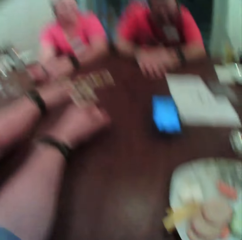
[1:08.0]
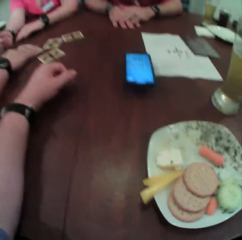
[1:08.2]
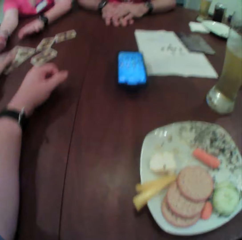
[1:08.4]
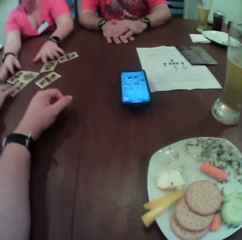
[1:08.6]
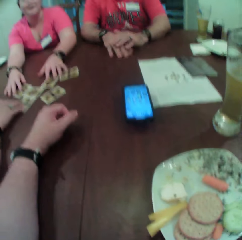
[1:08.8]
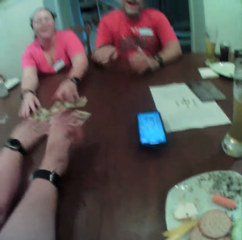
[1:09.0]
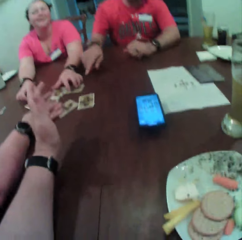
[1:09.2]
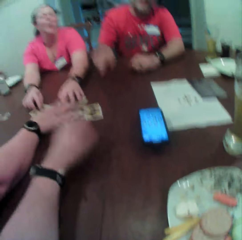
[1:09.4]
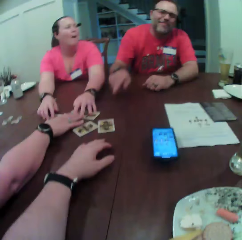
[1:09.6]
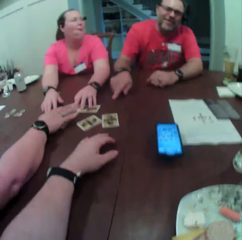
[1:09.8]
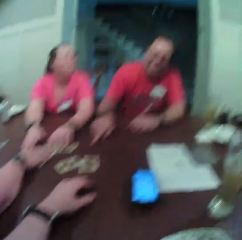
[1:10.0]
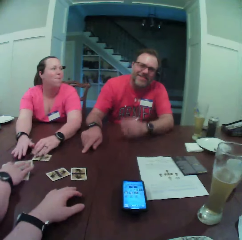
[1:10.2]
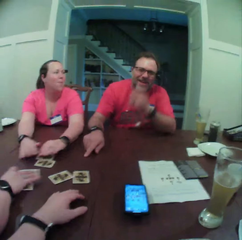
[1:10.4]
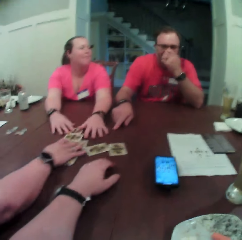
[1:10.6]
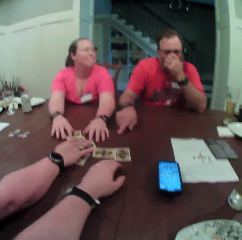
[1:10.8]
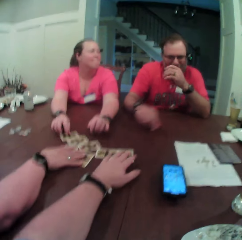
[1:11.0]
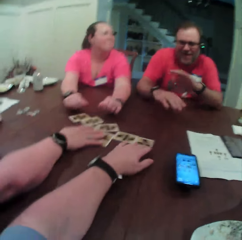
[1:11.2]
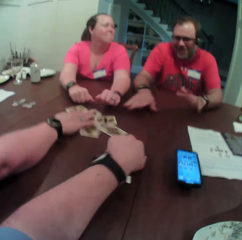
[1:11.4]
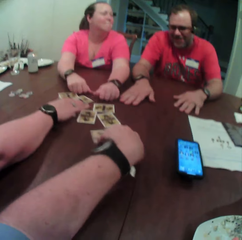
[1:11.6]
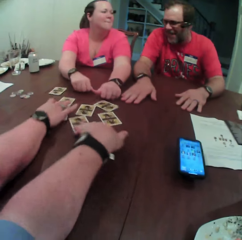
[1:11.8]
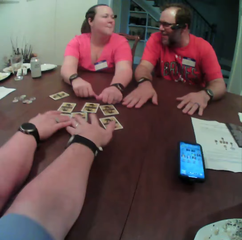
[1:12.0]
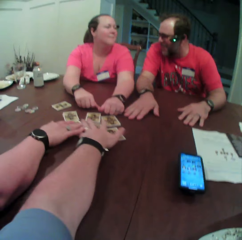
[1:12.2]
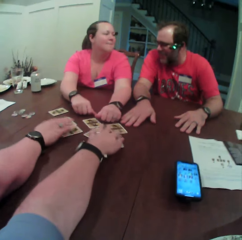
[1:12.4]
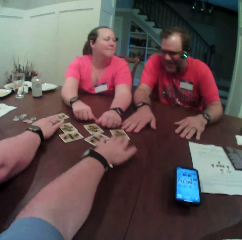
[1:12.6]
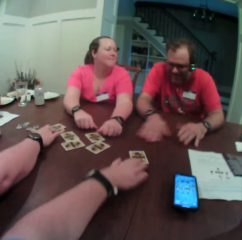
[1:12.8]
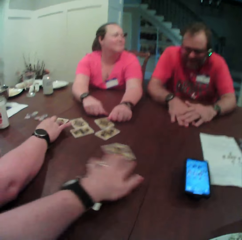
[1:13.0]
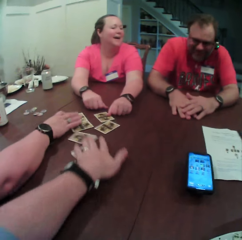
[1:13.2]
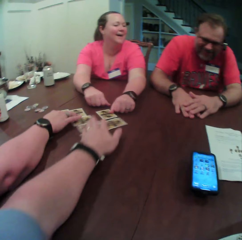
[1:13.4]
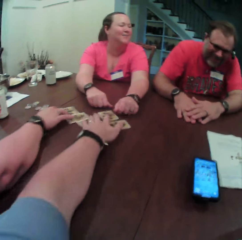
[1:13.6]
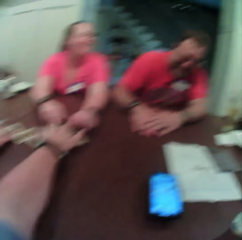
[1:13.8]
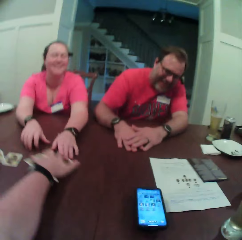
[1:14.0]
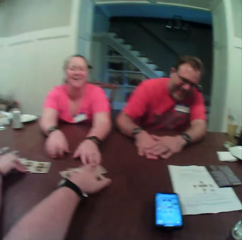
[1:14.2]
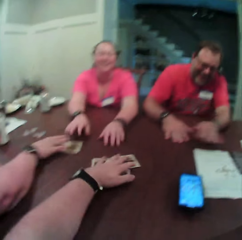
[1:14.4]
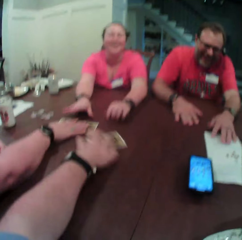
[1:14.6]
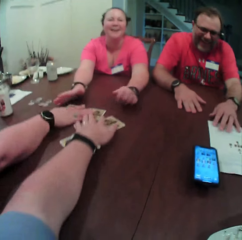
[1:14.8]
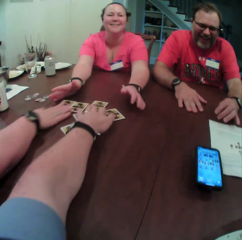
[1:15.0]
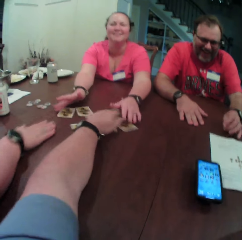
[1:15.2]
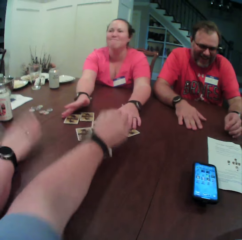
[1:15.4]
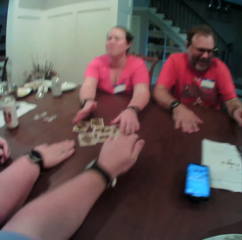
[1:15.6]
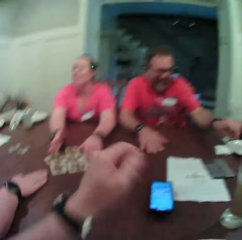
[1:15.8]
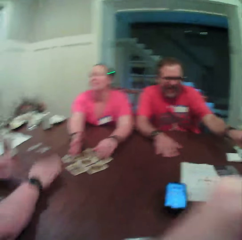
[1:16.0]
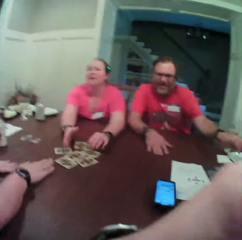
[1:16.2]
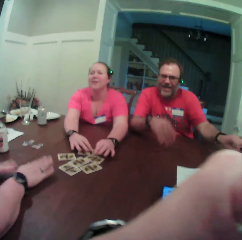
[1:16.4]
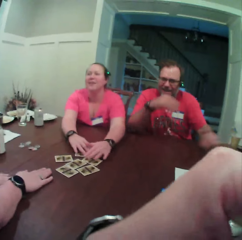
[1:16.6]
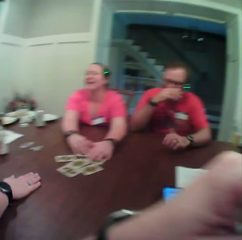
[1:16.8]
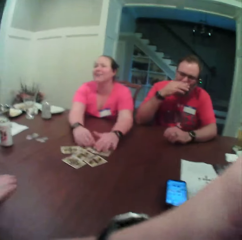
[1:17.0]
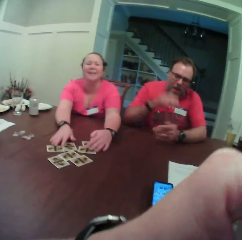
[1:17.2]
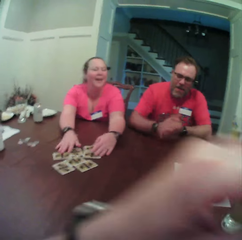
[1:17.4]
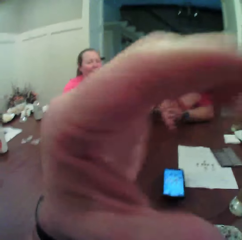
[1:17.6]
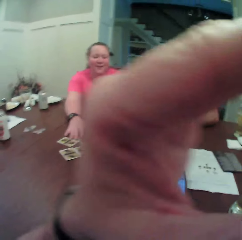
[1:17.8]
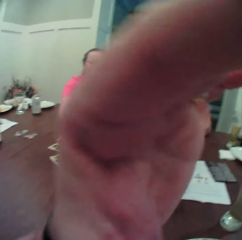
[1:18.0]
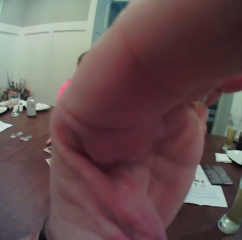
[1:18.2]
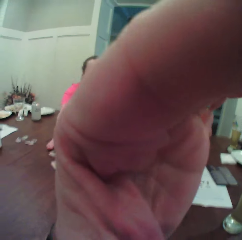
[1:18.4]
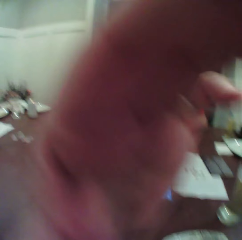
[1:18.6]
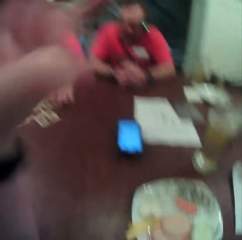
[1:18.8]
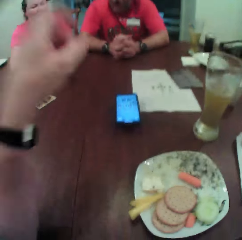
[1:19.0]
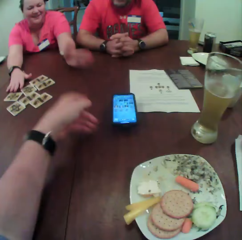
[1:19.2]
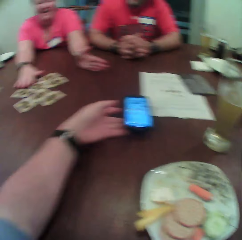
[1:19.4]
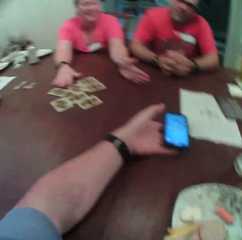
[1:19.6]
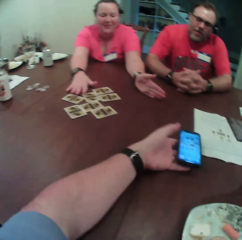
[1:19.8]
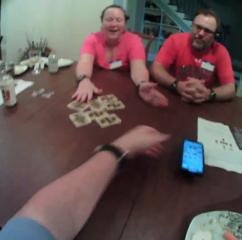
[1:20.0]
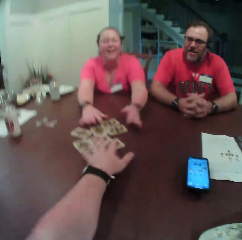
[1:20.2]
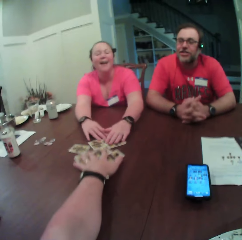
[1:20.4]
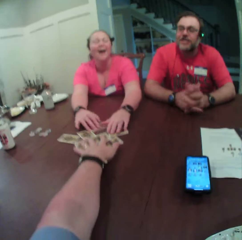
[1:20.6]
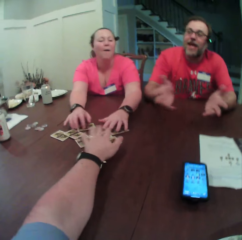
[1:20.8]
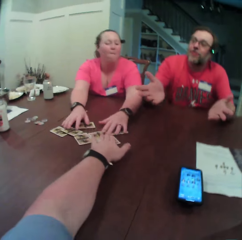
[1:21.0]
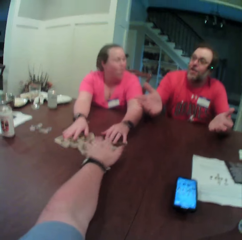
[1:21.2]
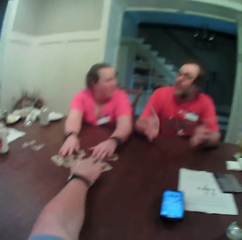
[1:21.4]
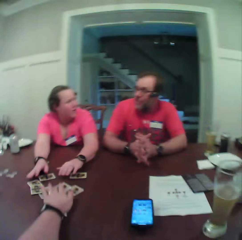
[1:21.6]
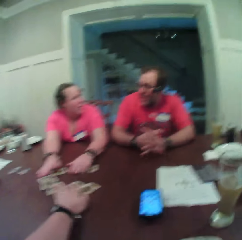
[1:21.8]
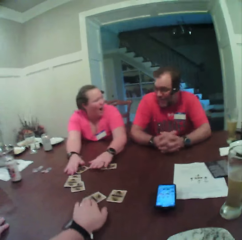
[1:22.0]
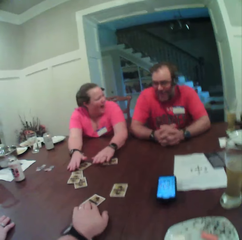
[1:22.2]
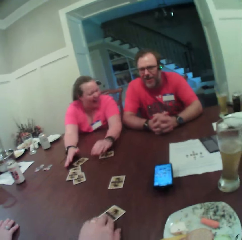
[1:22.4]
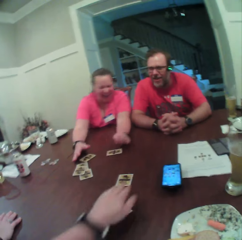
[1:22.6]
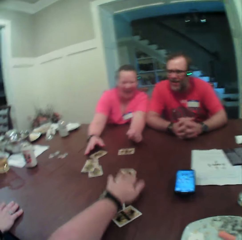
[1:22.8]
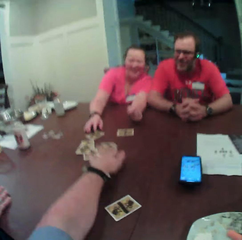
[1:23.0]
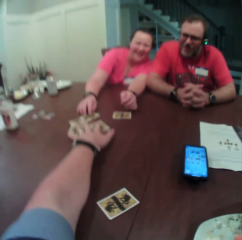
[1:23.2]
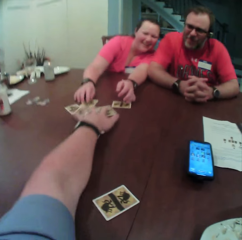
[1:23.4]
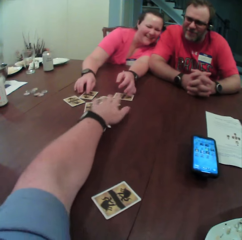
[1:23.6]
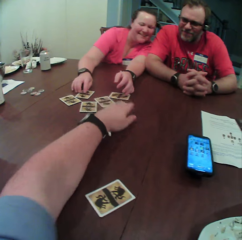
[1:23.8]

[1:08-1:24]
A woman moves the card on the table with her right hand. Another woman touches the cards on the table. The camera wearer moves the card on the table with his left hand. He shuffles the cards on the table. The other woman moves the card on the table with both hands. The camera wearer adjusts his glasses with his left hand. He touches a camera. He touches the phone on the table with his left hand. He moves the card on the table with his left hand. The other woman moves the card on the table with both hands.

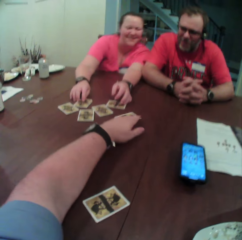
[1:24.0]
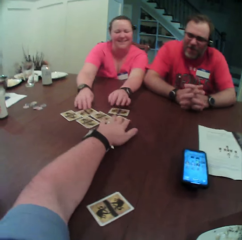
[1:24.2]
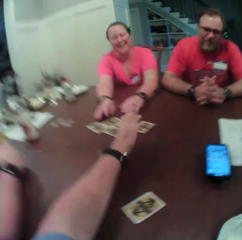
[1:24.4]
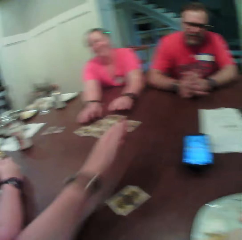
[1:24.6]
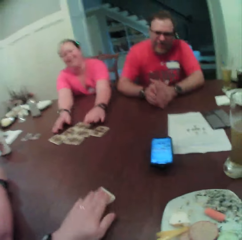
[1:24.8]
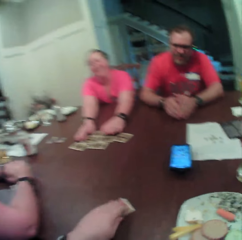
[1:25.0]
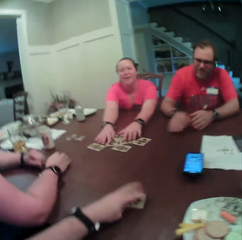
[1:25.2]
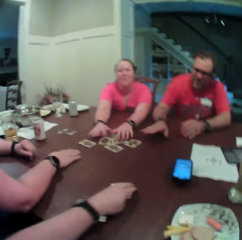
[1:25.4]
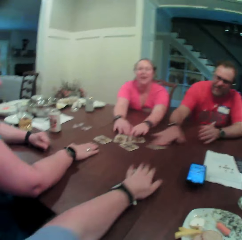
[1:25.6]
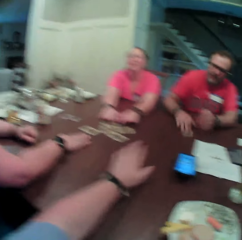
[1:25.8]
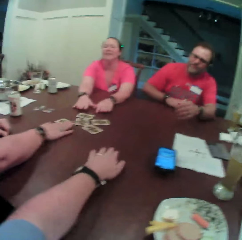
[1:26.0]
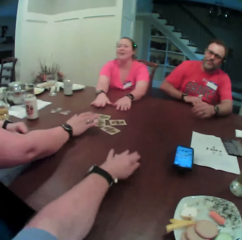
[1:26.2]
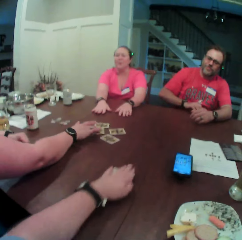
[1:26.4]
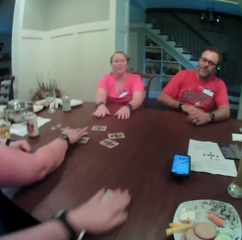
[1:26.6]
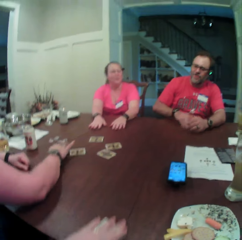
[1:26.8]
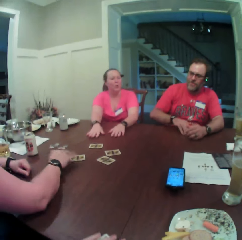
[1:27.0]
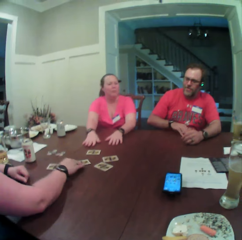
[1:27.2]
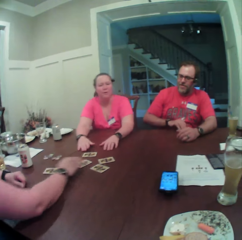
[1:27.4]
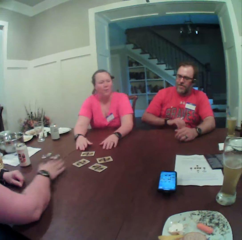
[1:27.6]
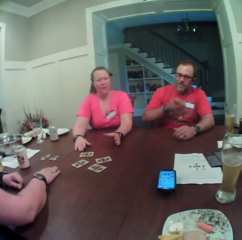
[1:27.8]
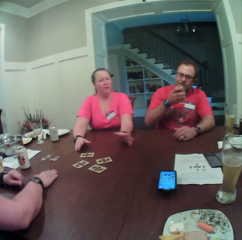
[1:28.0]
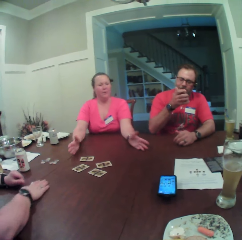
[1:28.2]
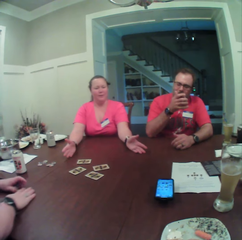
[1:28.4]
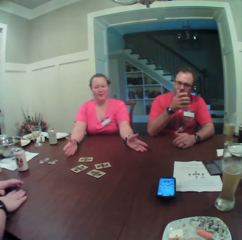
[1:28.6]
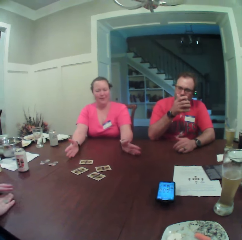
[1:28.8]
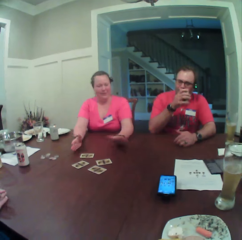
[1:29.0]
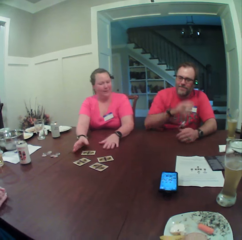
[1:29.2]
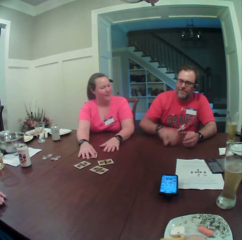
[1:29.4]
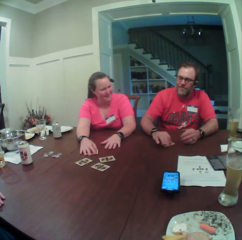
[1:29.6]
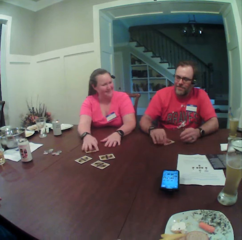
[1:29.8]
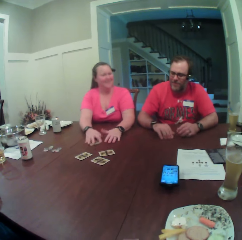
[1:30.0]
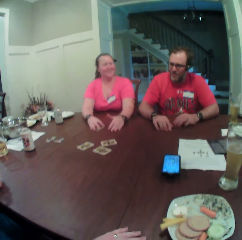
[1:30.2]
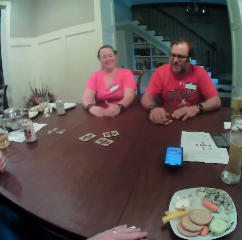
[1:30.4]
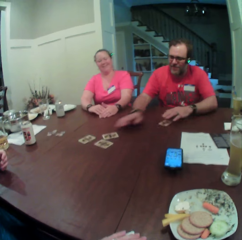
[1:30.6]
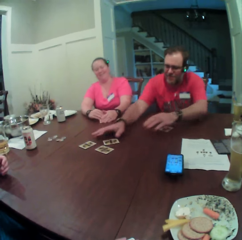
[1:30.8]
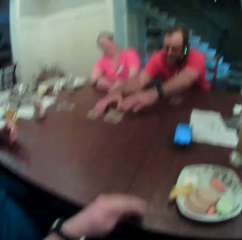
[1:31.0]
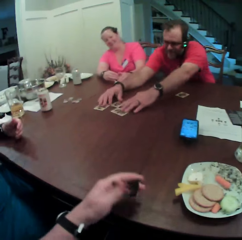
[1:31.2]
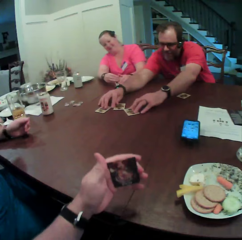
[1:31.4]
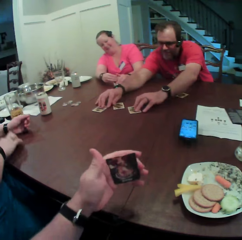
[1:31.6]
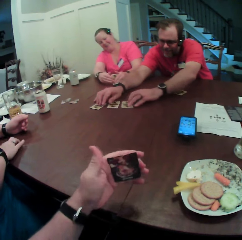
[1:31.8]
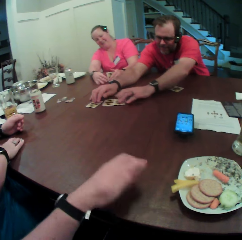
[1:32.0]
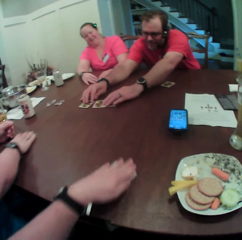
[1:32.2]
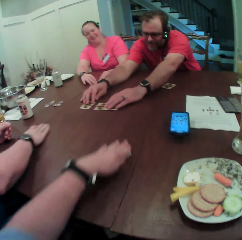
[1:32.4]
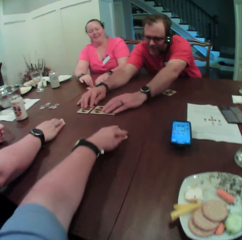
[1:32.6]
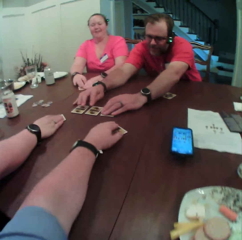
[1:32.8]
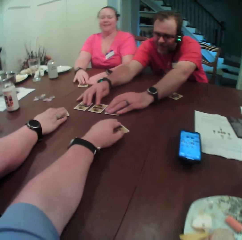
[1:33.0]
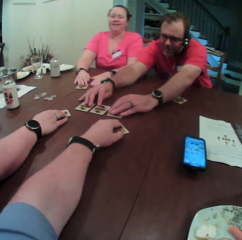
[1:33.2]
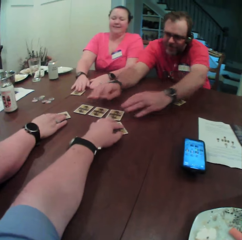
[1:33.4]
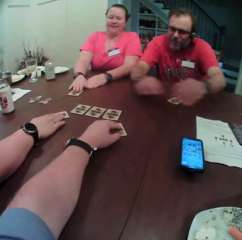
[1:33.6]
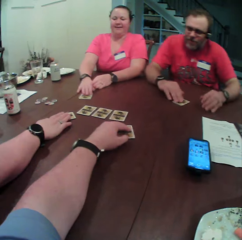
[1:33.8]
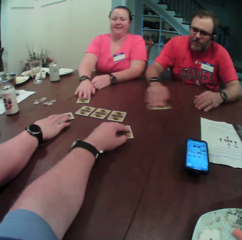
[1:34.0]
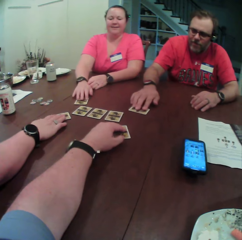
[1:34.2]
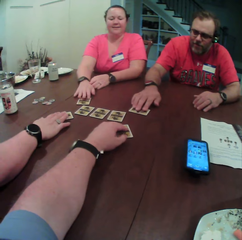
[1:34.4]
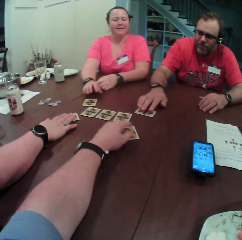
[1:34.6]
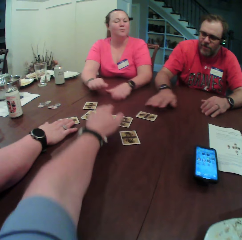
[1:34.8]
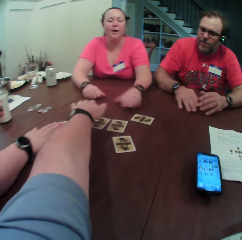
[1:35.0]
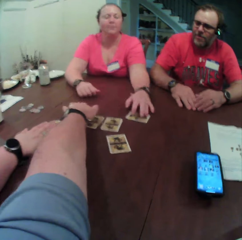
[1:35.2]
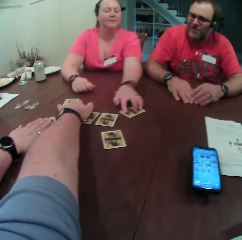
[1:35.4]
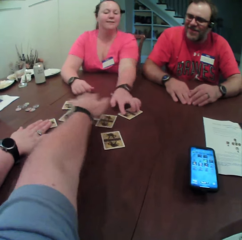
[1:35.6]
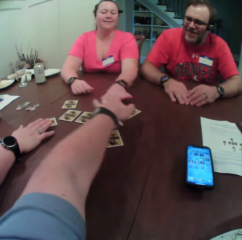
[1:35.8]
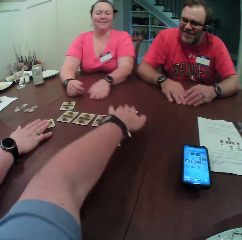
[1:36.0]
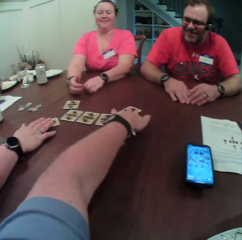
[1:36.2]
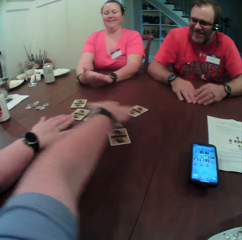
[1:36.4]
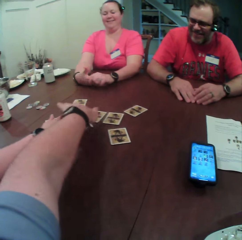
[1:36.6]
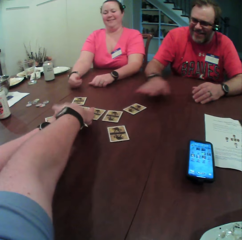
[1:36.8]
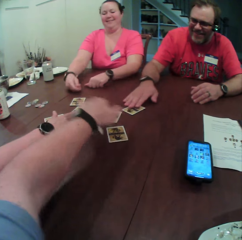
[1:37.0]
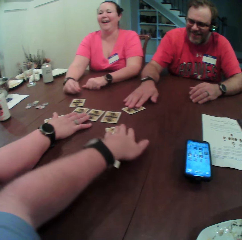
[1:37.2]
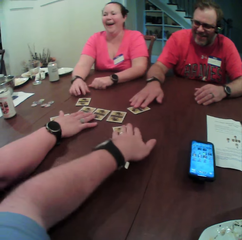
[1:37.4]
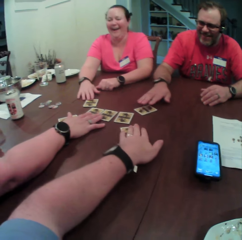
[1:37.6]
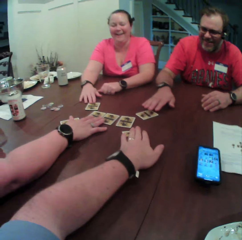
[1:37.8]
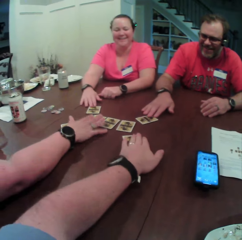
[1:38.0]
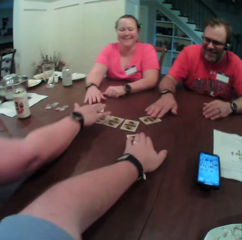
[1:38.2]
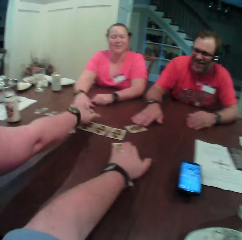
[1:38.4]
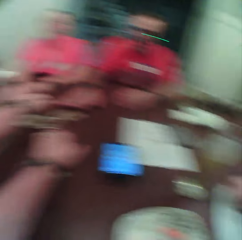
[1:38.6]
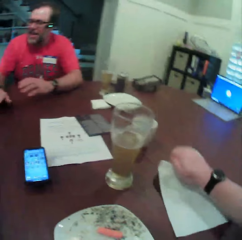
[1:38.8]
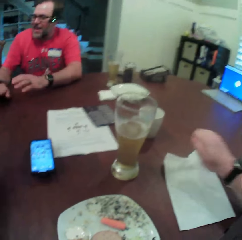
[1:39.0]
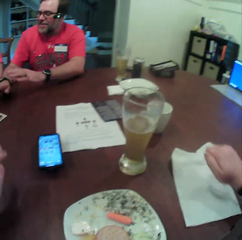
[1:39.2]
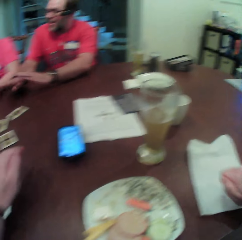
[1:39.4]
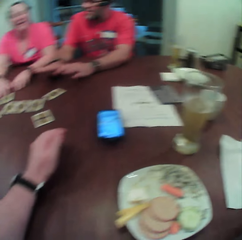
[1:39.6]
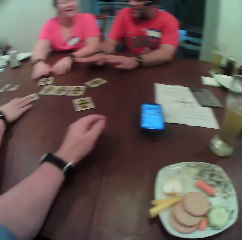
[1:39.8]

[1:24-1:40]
The camera wearer picks up the card from the table. A man picks up the card on the table with his right hand. A woman touches the cards on the table. Another woman moves the card on the table with her right hand and picks up the card on the table with both hands. The first woman checks the card with both hands. The camera wearer holds the card with his left hand. The man arranges the card on the table with both hands. The camera wearer holds the card on the table with his left hand and moves the card on the table with his left hand. The first woman moves the card on the table with her right hand and touches the card on the table with her left hand.
